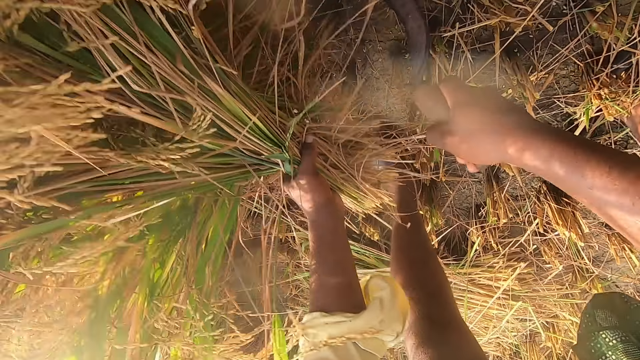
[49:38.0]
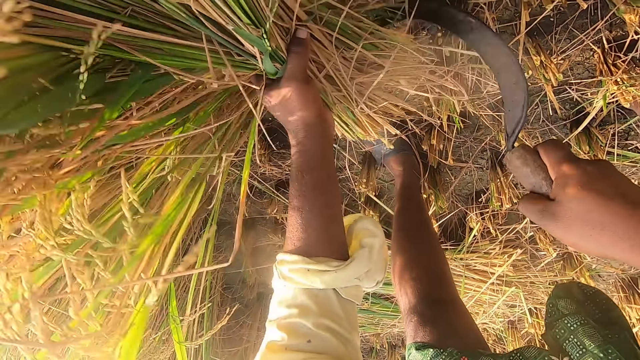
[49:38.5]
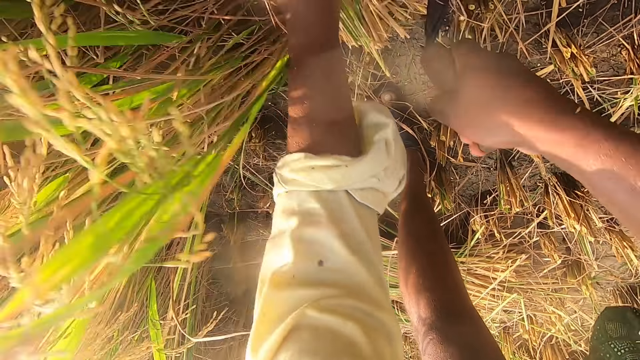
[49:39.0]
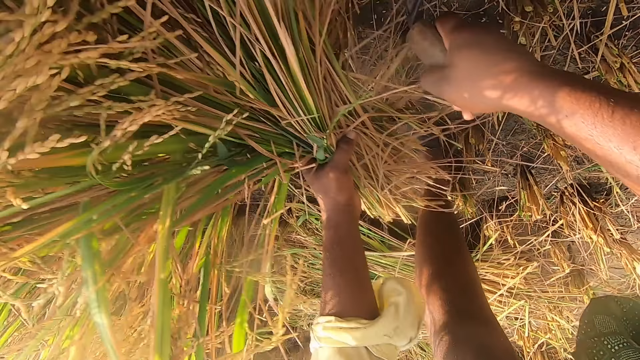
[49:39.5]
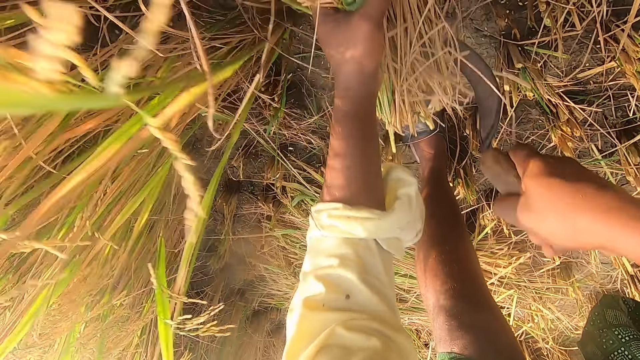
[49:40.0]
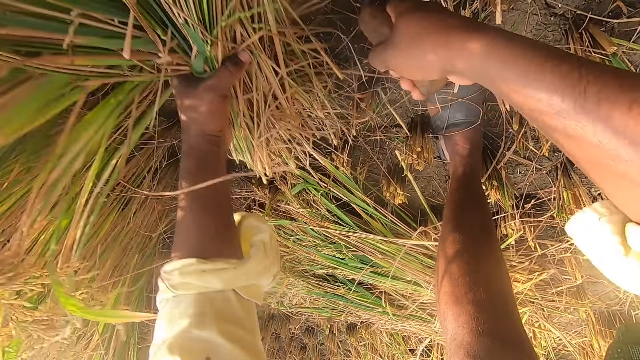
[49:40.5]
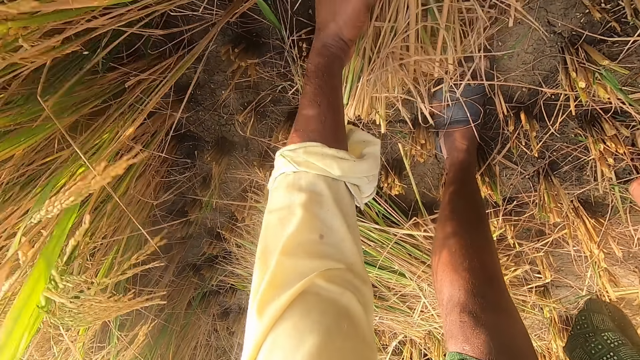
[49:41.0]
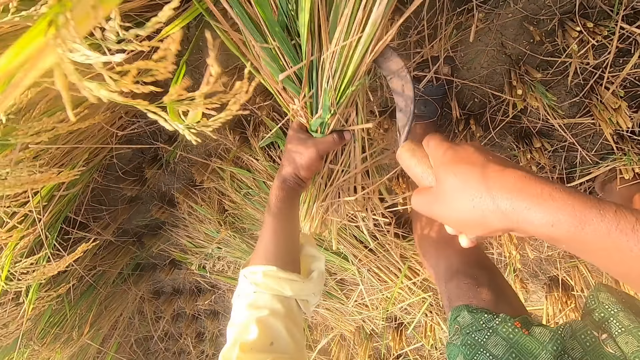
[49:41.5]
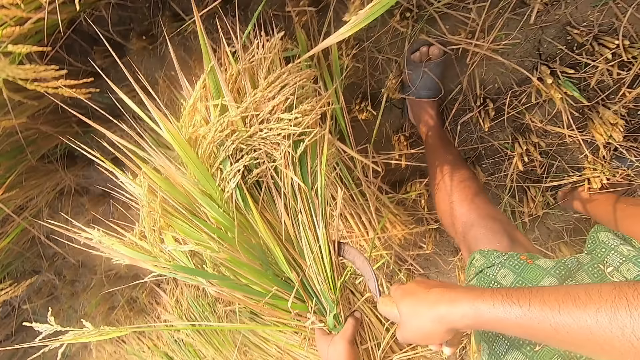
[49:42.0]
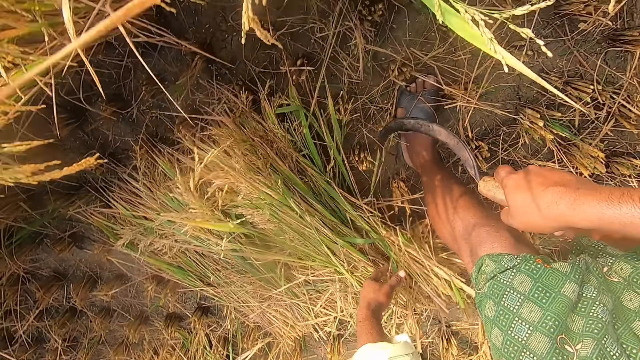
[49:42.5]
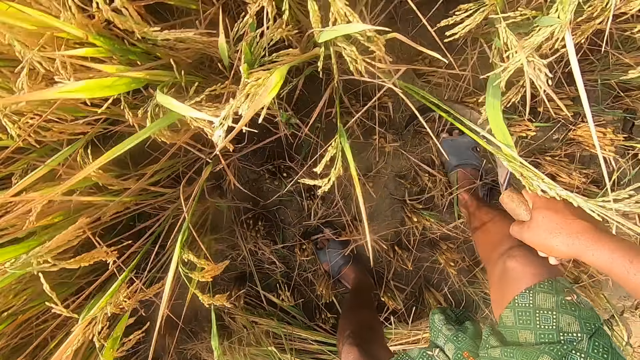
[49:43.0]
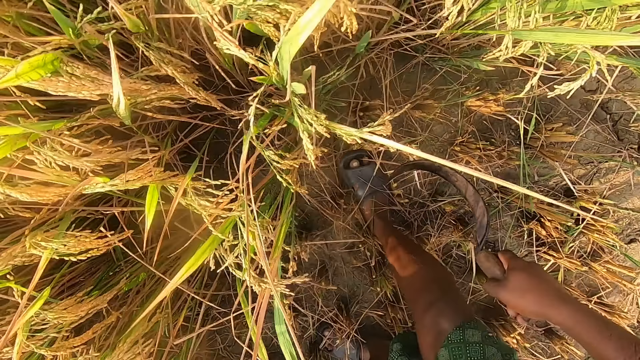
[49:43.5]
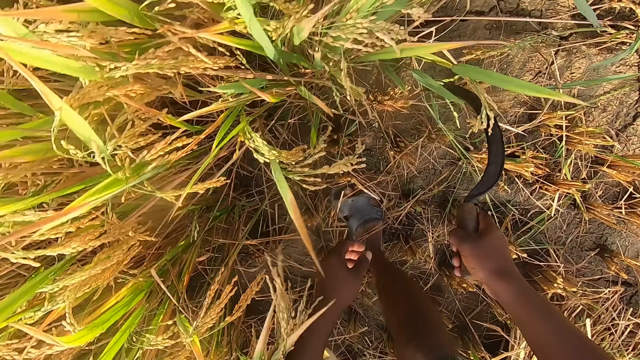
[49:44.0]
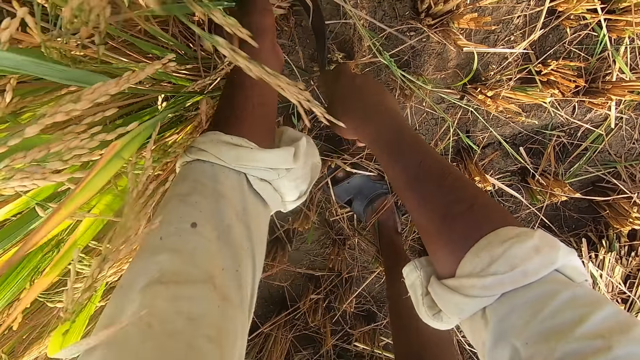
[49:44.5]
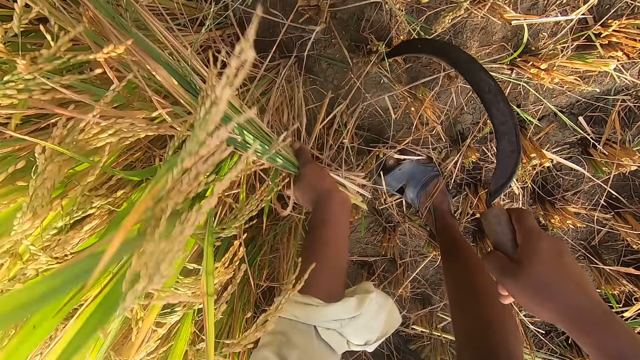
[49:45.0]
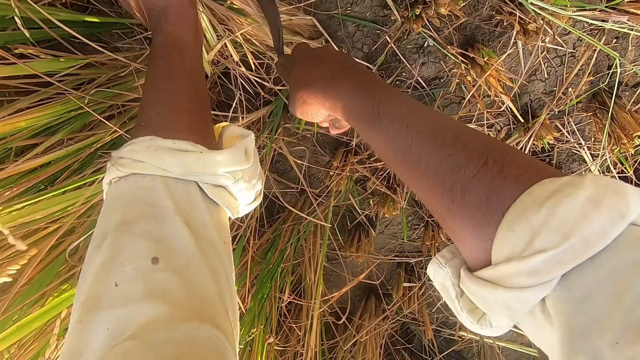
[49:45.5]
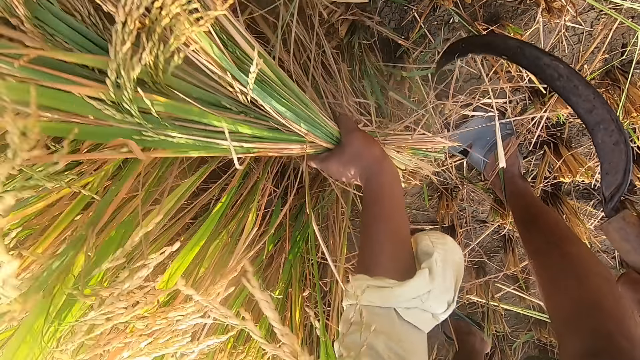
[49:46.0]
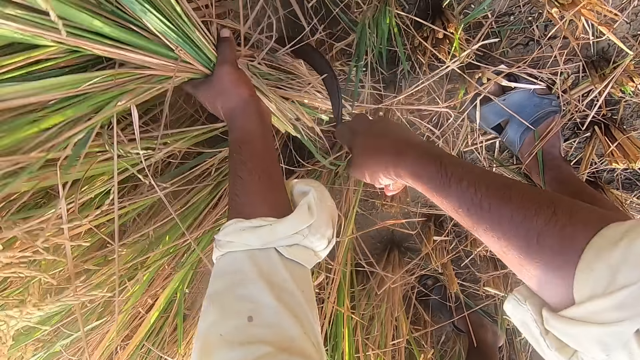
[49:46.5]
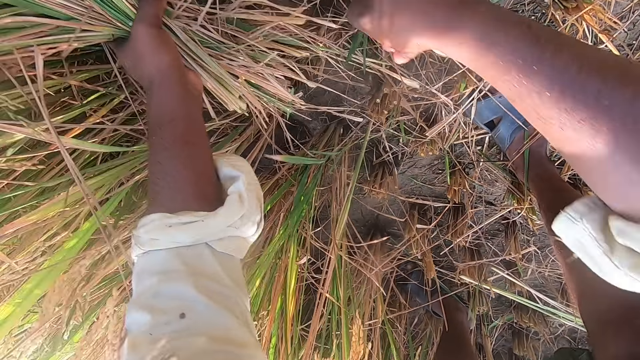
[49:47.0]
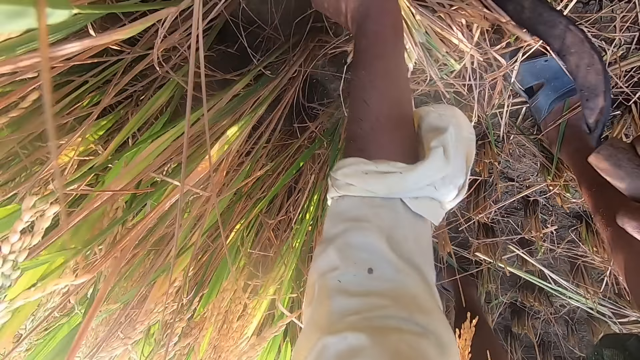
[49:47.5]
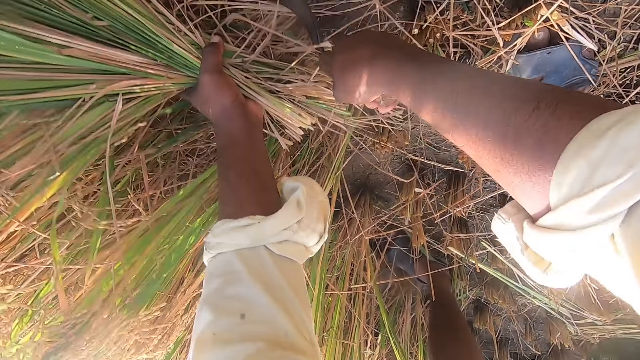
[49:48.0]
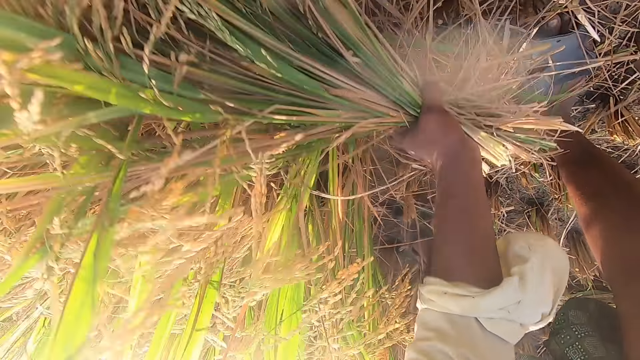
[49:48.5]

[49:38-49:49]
The camera wearer drops the bunch of hay or grass on the ground. They cut napier grass with a hand sickle tool.

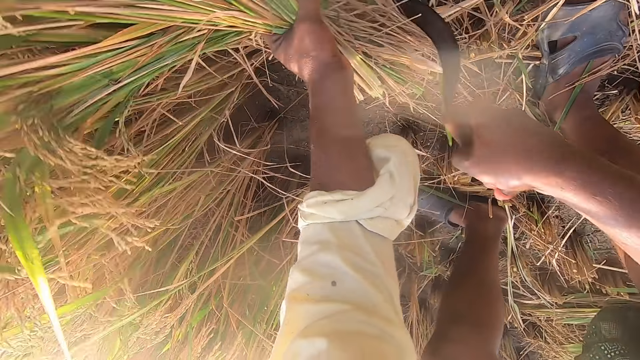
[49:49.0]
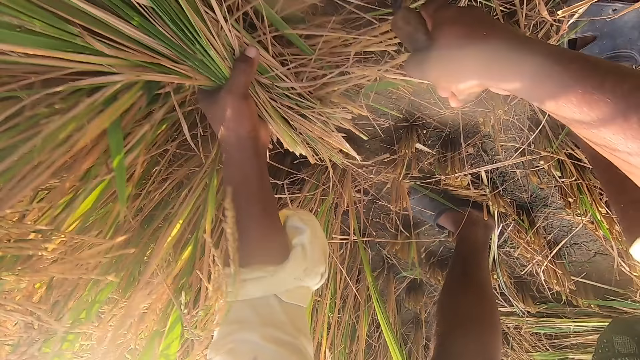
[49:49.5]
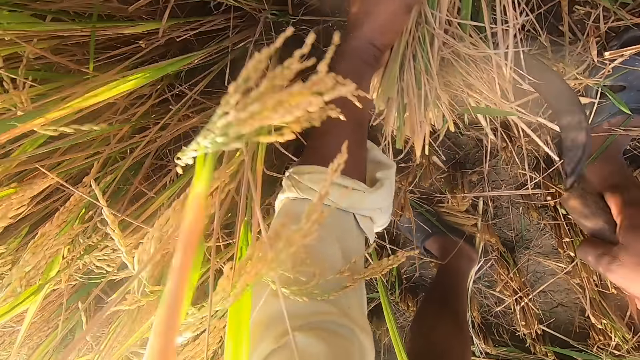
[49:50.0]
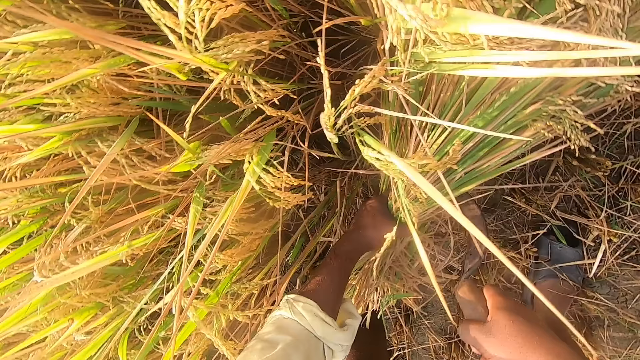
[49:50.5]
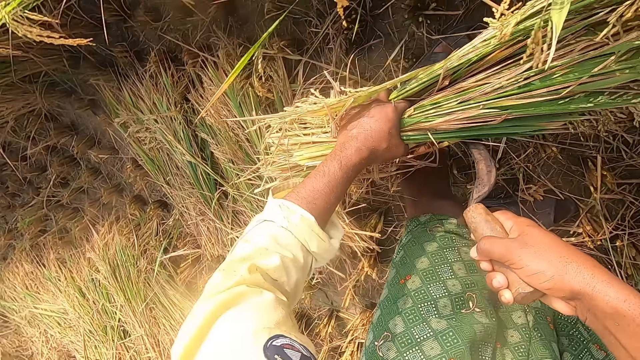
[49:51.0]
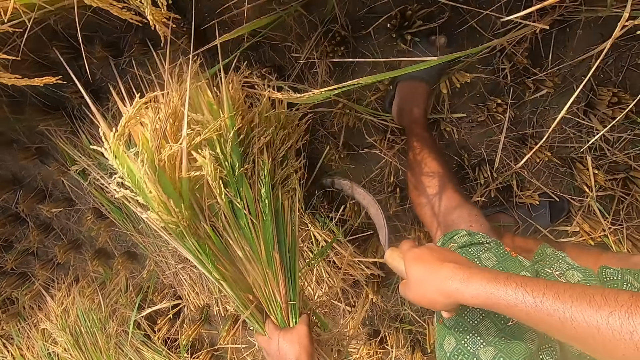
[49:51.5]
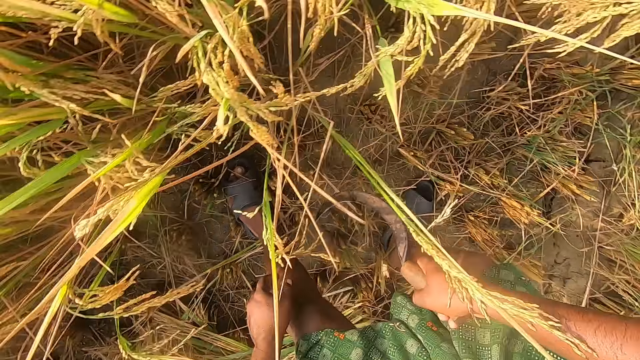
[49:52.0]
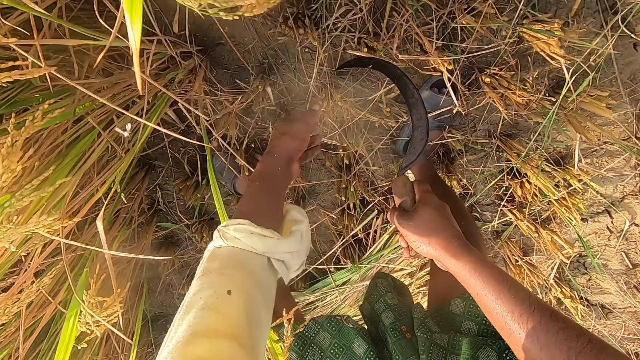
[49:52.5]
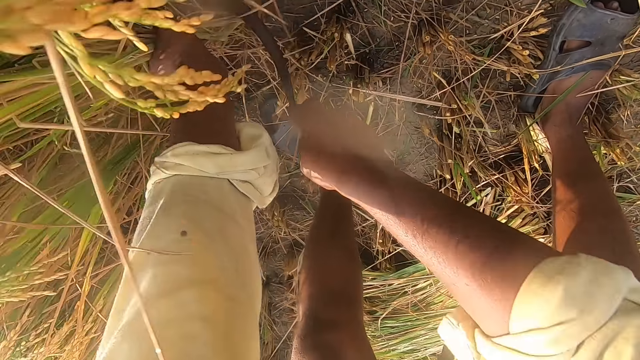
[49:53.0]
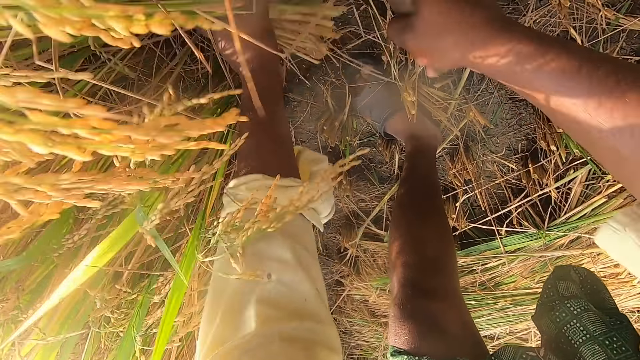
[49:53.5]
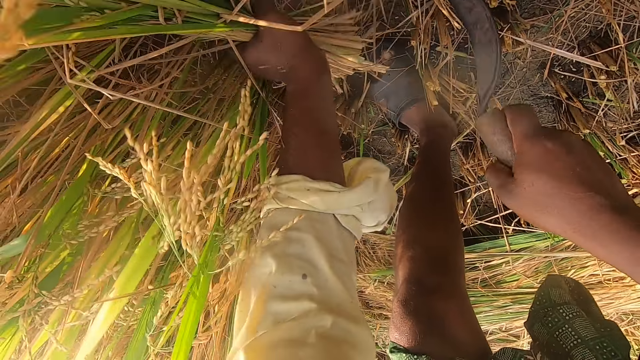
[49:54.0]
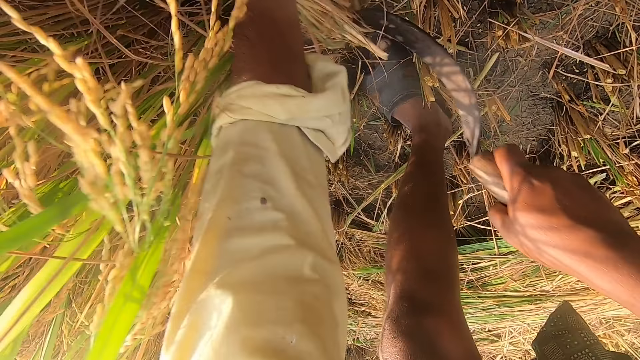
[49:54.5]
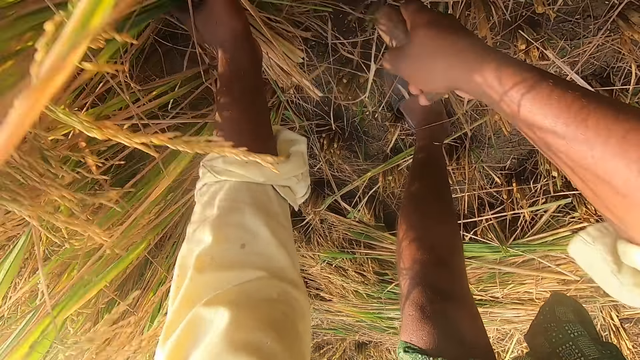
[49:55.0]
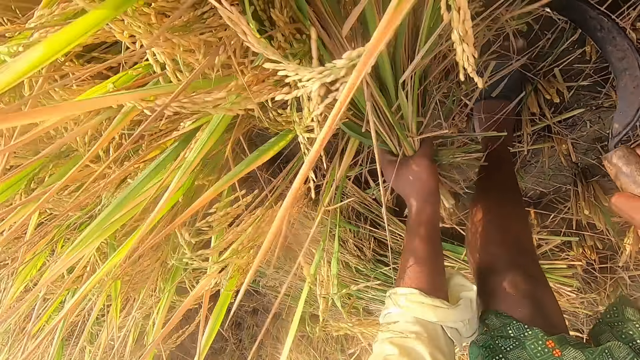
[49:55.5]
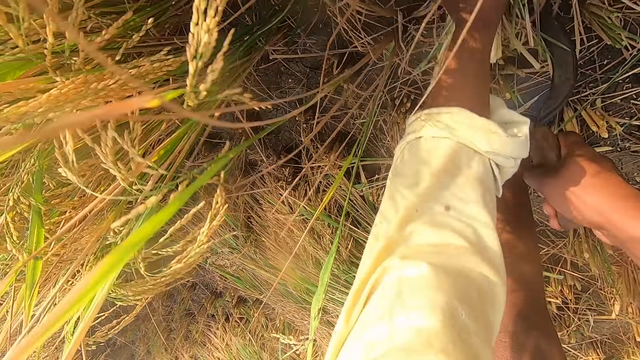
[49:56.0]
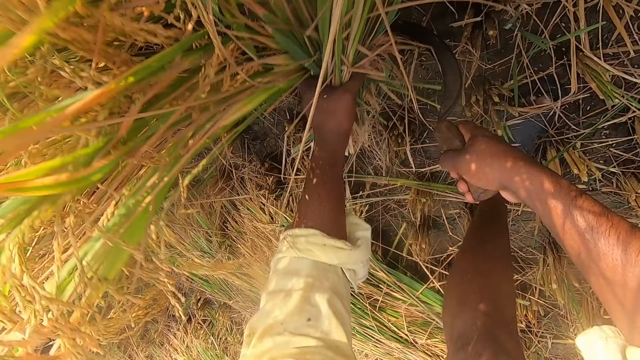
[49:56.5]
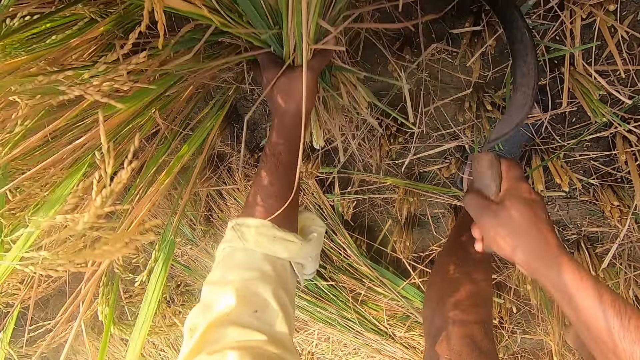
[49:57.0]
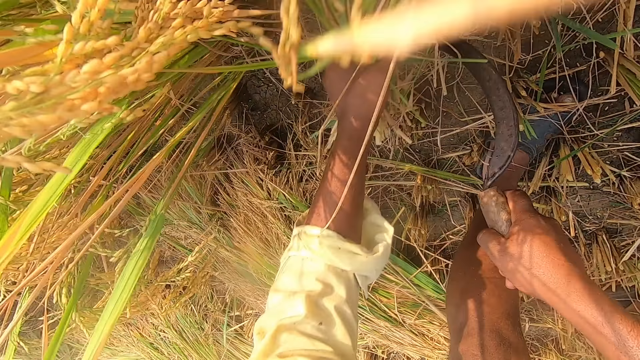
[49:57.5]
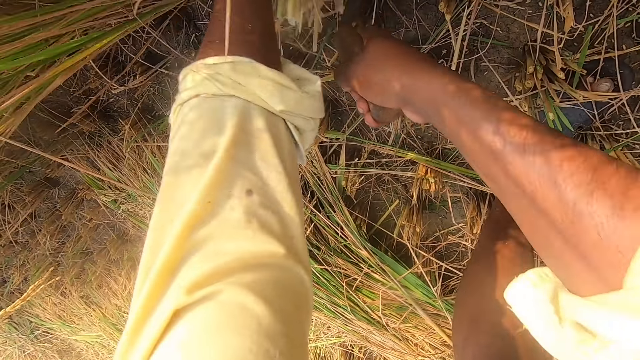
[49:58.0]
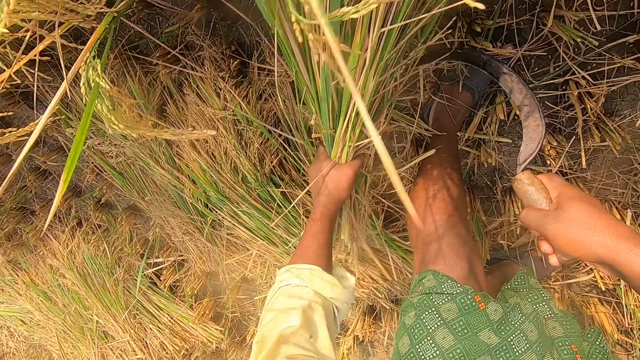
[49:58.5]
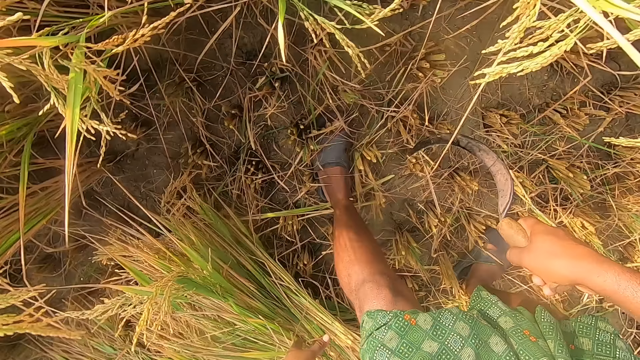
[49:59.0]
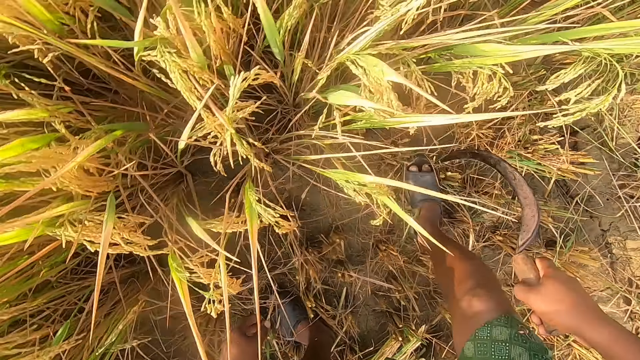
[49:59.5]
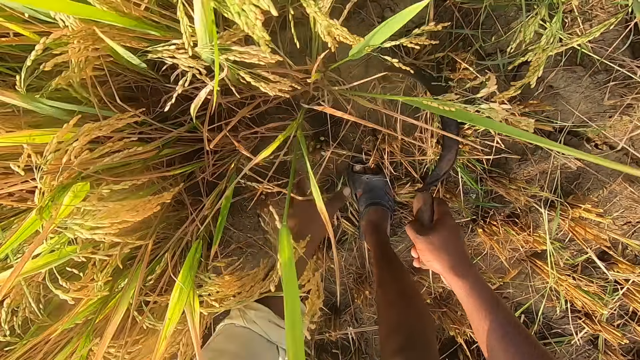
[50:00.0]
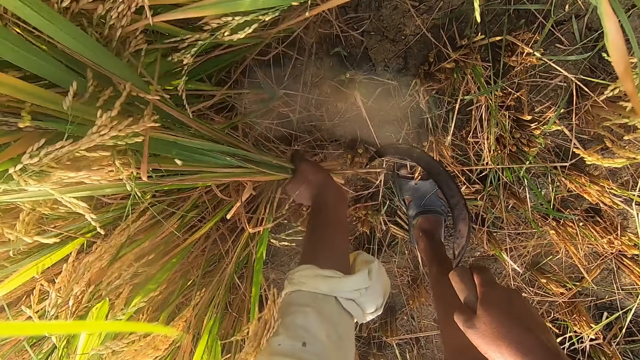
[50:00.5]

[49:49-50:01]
The camera wearer throws the napier grass on the ground. They cut napier grass using a hand sickle tool. They throw the napier grass on the ground. They cut the napier grass using the hand sickle tool.
